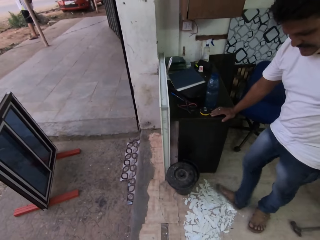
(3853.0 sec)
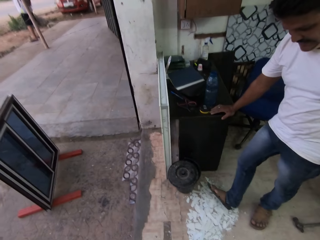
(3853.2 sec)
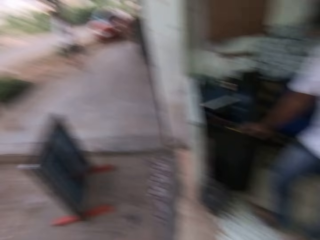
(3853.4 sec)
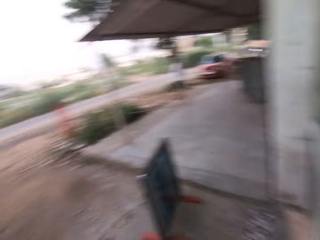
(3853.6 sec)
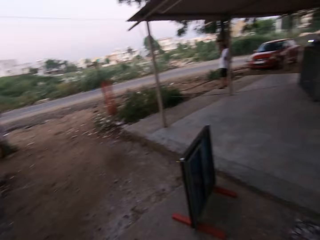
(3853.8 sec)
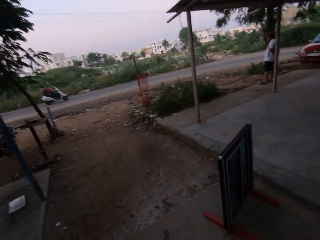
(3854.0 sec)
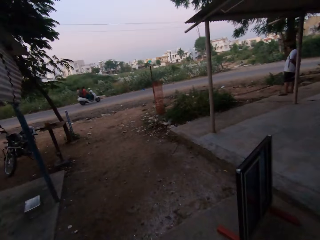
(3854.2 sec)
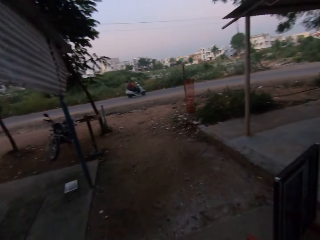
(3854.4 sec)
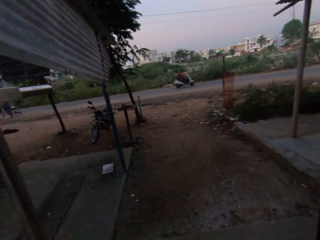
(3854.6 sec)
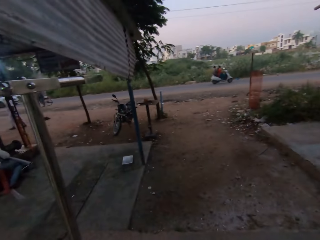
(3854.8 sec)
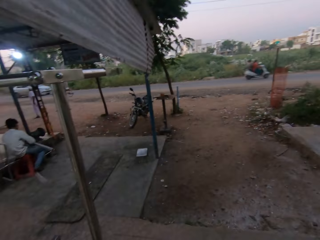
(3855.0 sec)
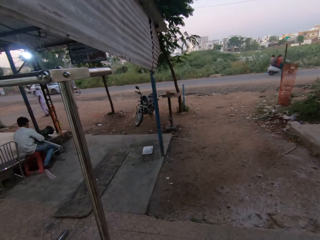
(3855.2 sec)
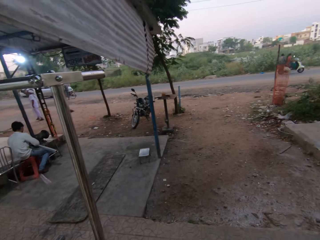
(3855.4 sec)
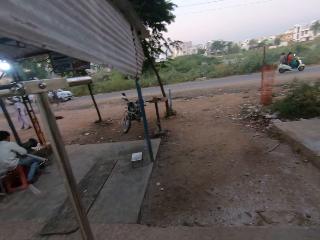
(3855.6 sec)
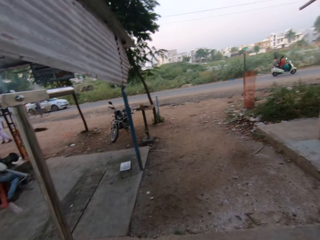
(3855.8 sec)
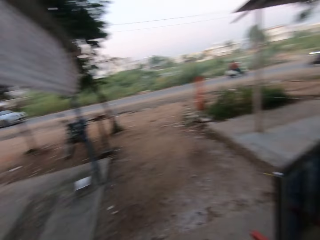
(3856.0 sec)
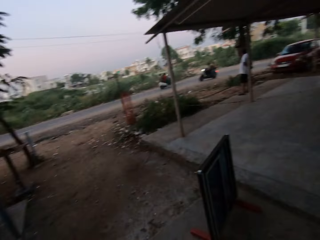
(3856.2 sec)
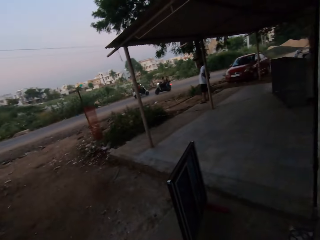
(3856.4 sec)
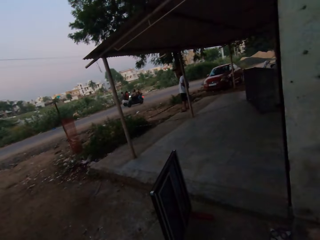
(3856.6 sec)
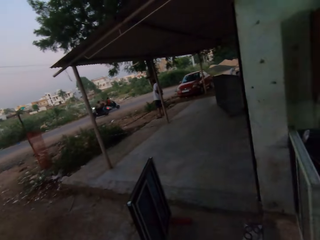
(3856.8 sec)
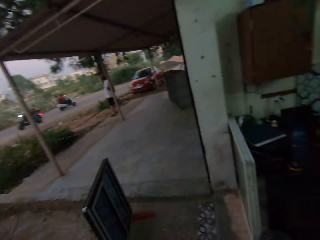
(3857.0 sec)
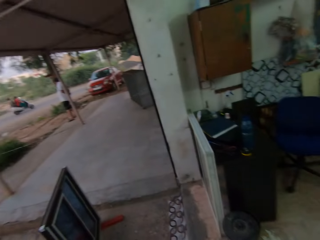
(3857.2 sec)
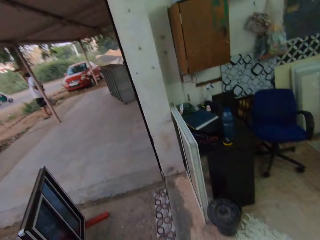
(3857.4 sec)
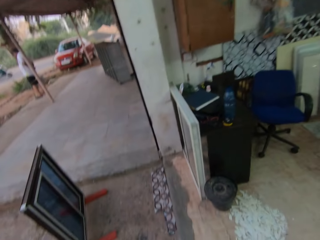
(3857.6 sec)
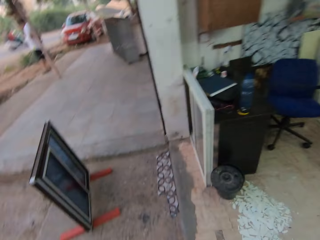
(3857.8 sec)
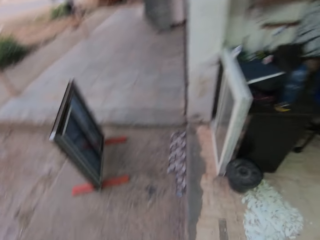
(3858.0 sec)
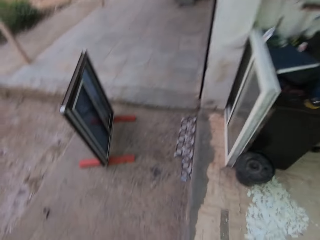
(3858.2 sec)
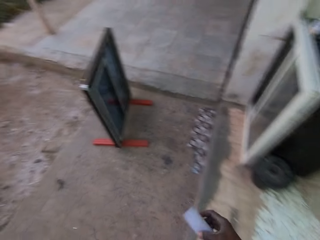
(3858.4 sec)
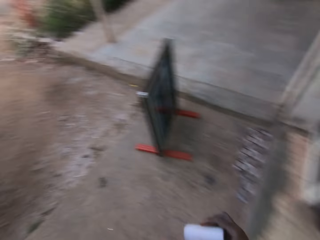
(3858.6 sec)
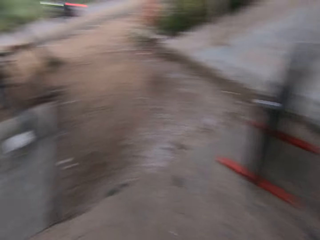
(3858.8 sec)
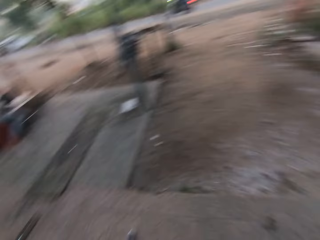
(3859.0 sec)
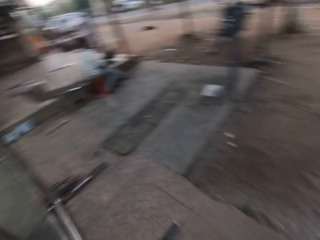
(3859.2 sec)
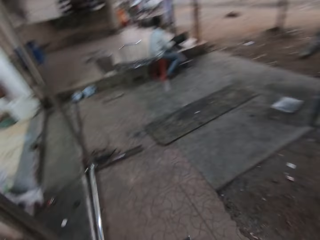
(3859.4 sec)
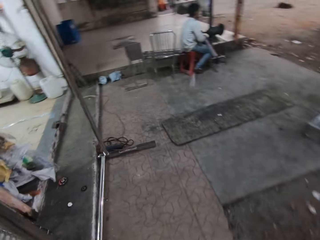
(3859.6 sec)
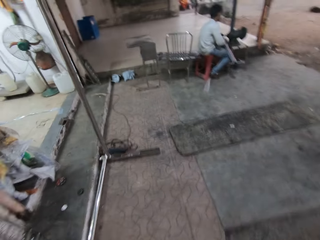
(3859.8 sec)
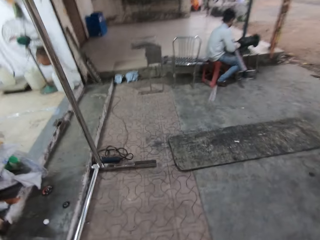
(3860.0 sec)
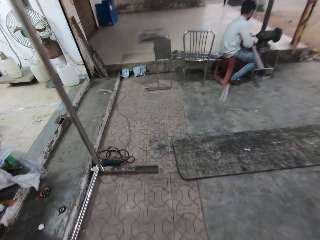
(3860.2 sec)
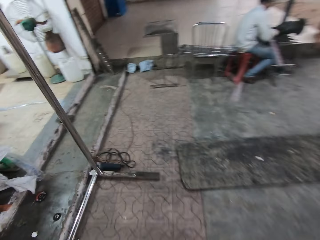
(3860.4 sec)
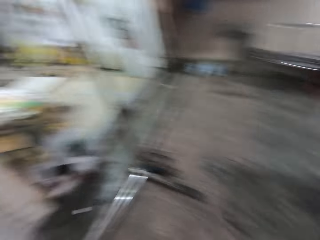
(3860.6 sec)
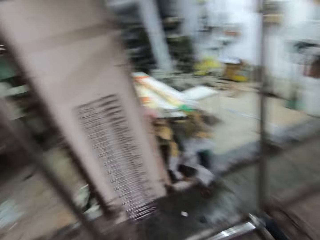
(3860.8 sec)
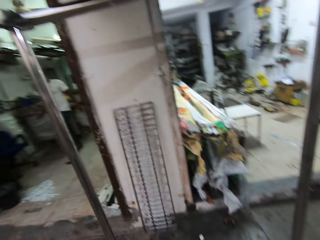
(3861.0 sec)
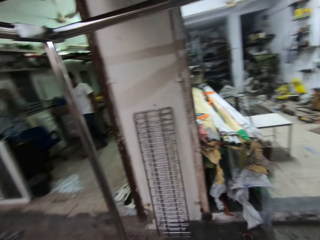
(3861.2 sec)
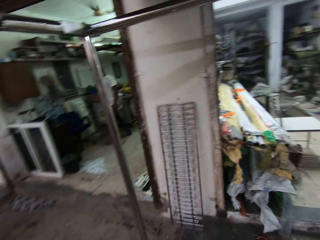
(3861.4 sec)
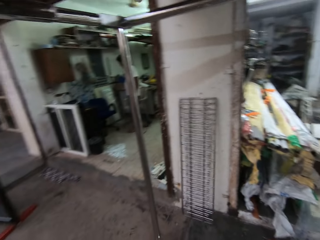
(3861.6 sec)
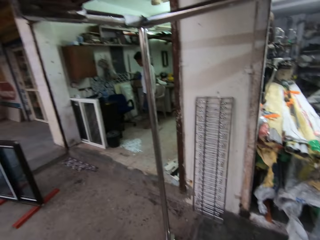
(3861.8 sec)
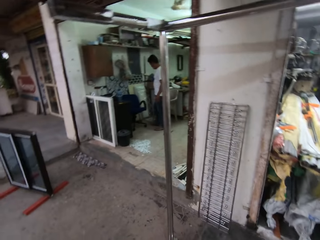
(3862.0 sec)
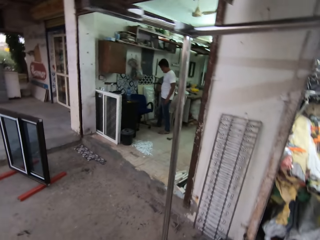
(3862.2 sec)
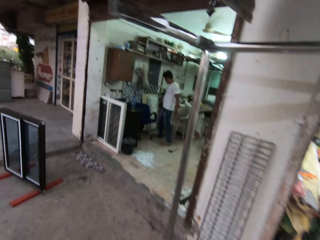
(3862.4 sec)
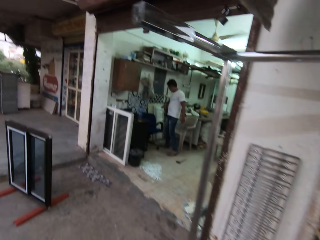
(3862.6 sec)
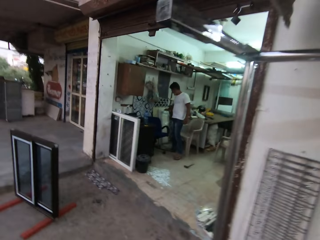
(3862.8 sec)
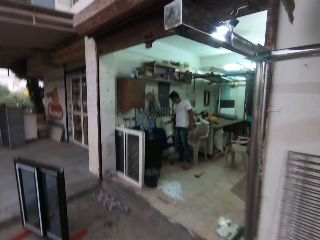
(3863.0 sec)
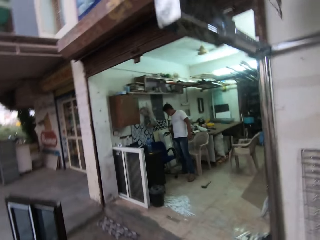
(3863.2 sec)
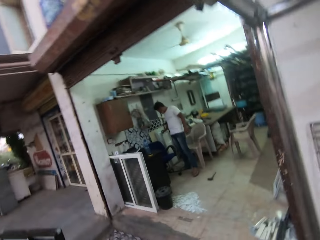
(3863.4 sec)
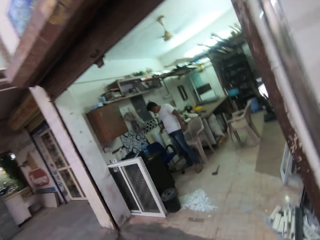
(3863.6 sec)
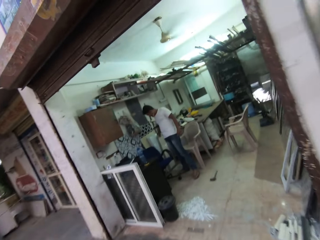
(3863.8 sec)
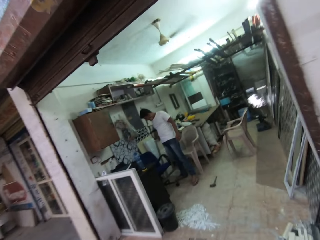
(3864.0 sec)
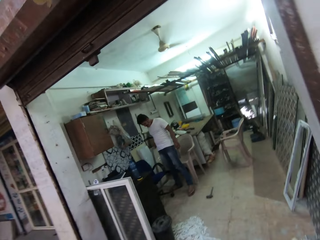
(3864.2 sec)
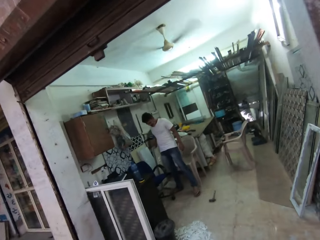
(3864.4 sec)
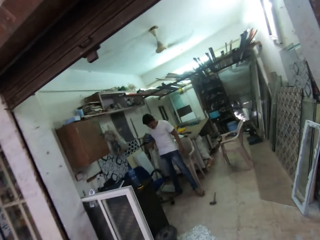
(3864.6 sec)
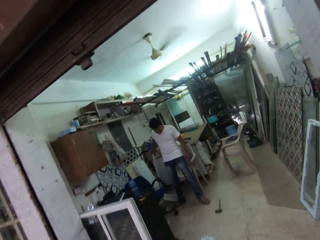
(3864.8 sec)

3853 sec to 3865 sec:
The camera wearer looks around. They hold a tape. They walk outside of the shop. A man pulls a frame from some frames on the floor with his right hand.

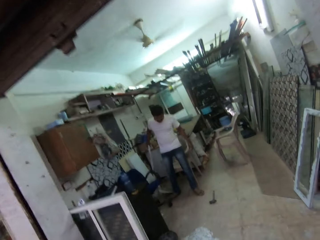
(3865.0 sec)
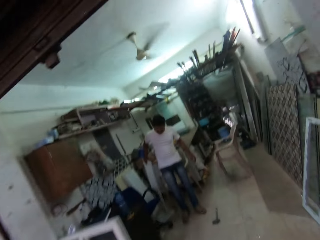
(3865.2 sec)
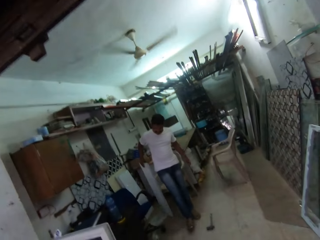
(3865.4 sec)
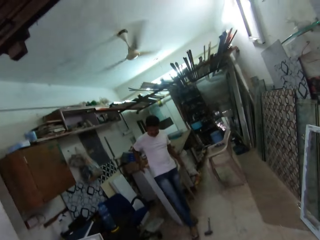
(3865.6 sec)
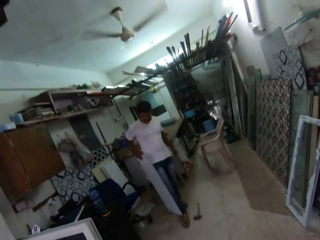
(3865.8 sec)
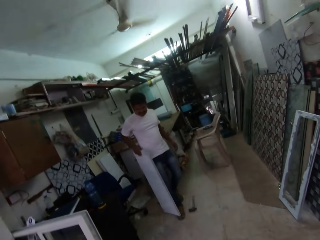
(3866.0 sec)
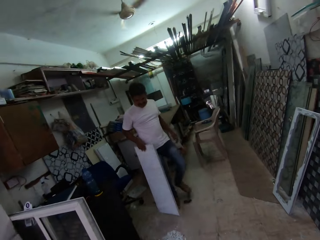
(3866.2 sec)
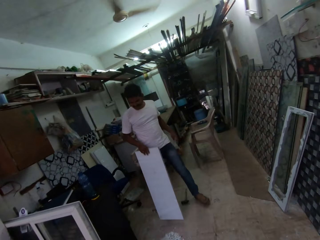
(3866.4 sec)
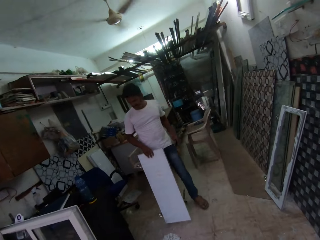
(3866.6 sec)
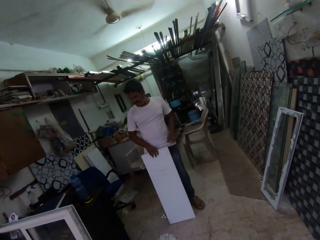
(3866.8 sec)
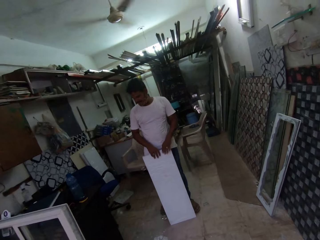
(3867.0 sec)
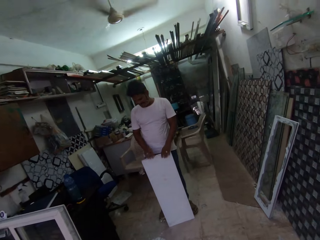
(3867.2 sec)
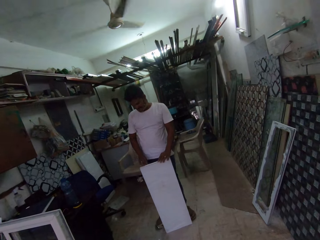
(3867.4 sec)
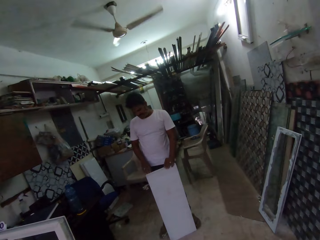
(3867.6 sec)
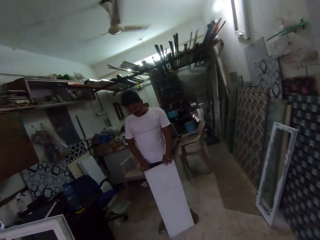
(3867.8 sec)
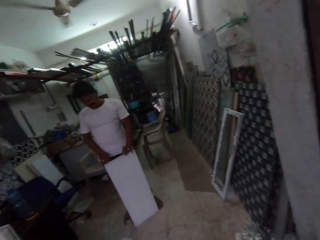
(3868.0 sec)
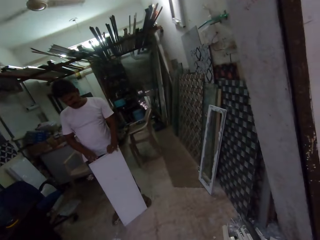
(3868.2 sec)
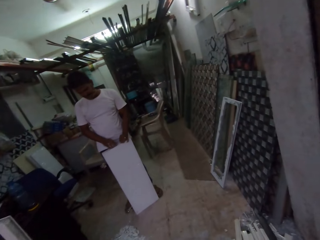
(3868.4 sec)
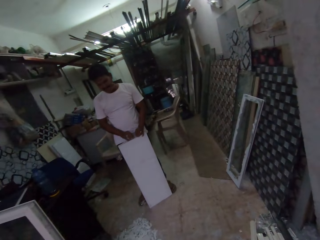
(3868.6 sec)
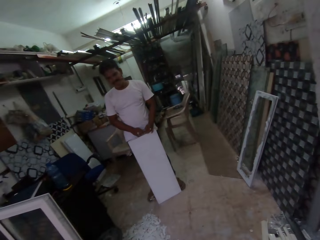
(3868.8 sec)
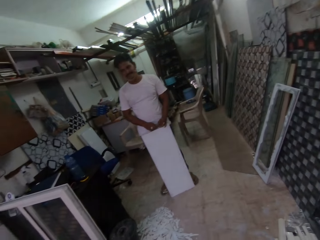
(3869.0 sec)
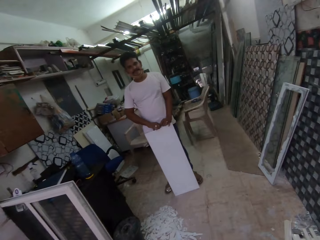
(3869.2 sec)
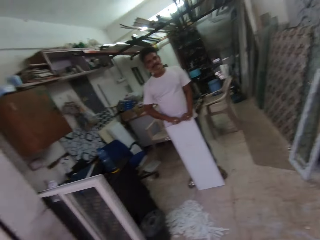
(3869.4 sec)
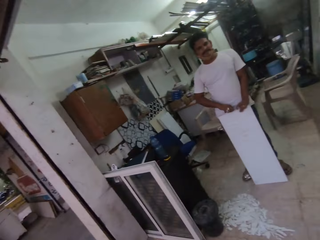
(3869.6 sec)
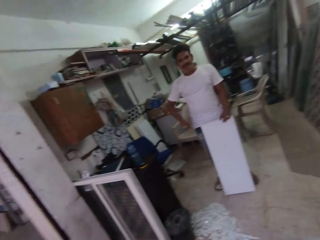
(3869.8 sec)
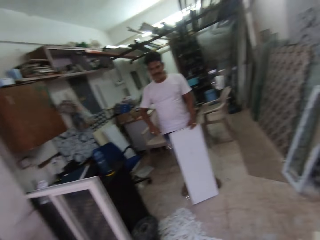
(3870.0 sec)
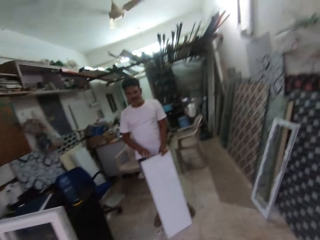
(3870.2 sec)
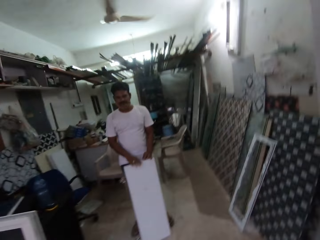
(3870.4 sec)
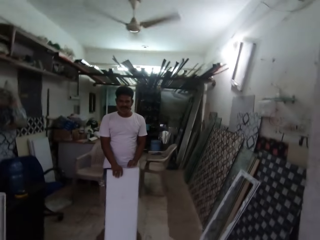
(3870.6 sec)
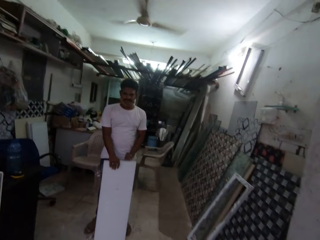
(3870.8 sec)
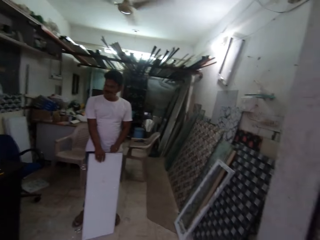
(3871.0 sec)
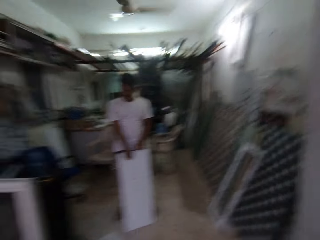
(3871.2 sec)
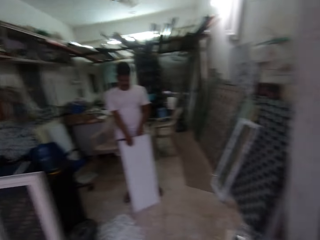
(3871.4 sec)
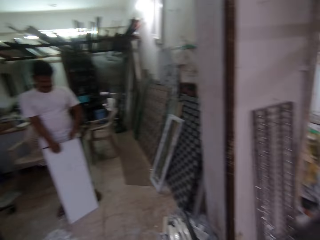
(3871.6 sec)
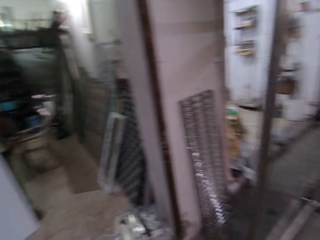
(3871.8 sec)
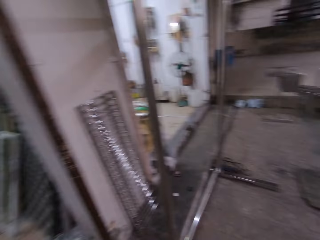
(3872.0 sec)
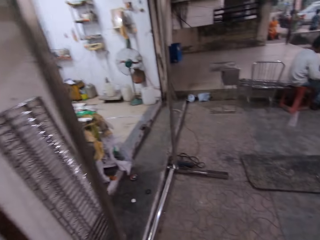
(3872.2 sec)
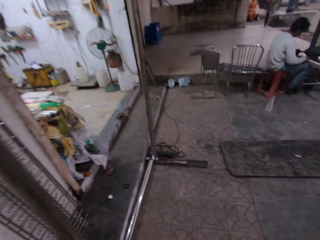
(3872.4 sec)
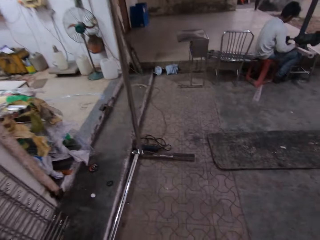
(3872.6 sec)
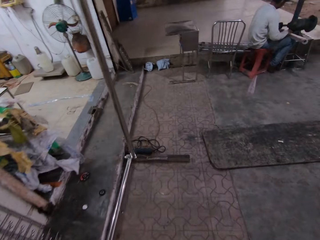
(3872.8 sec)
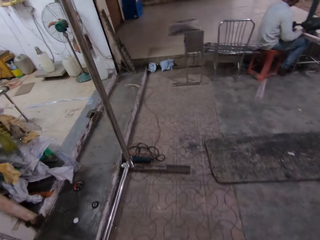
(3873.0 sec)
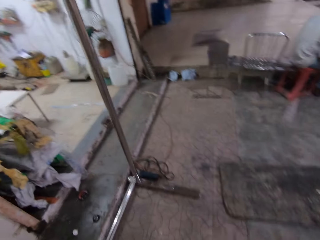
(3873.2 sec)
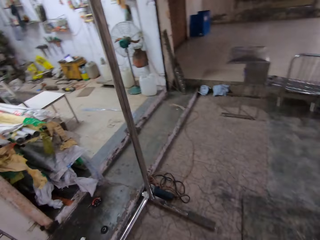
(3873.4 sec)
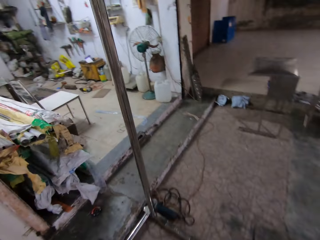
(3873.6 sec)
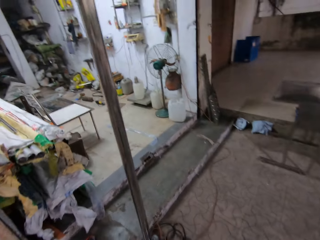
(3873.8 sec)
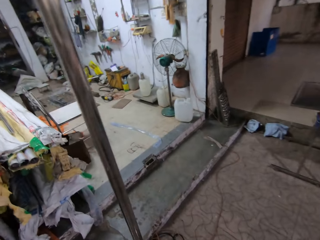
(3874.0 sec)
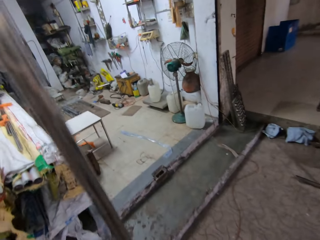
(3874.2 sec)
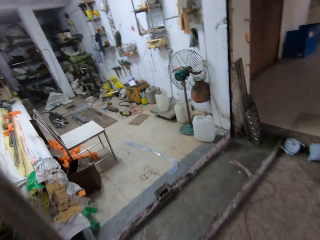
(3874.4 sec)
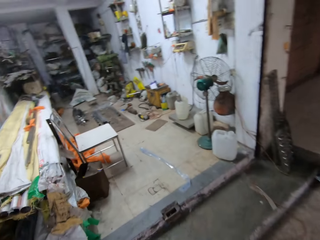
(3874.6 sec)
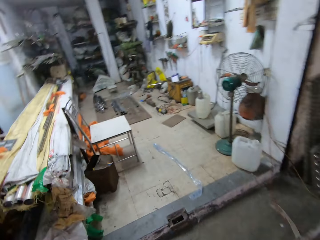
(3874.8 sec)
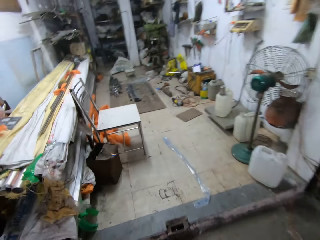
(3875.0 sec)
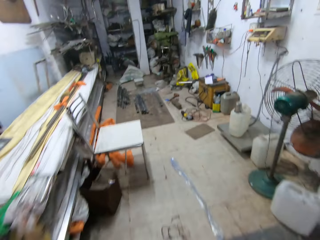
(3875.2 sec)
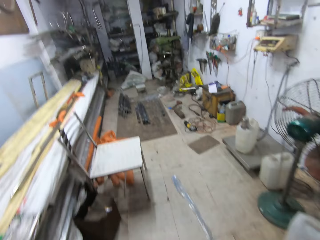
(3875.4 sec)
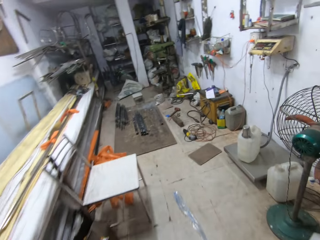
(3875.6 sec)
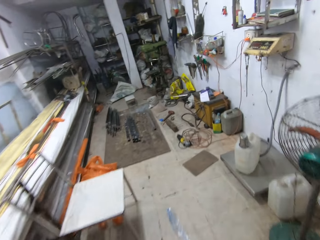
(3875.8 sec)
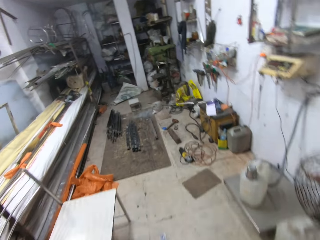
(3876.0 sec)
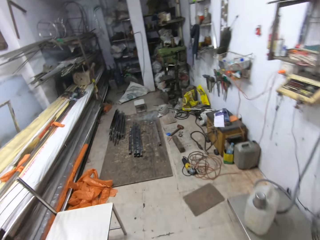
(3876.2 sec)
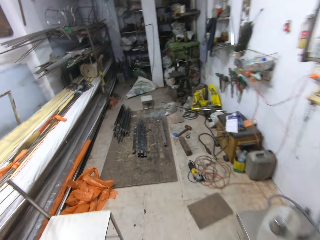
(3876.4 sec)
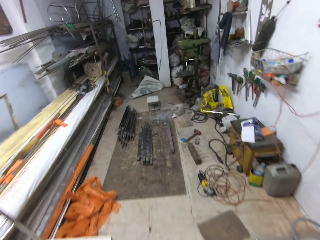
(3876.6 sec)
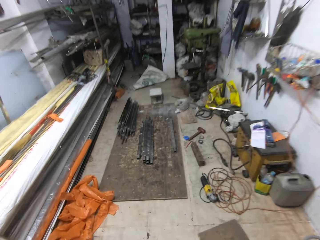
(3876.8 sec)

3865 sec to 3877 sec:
The man carries the frame from the floor with his right hand. He rests the frame in his right hand on the floor. He holds the frame to the floor with his left hand. He talks to the camera wearer. He holds the frame to the floor with his right hand. The camera wearer walks into a workshop.
